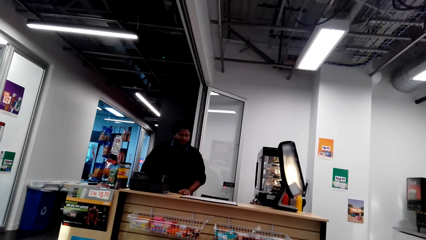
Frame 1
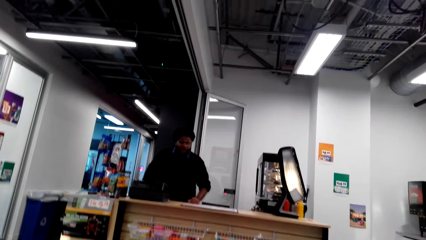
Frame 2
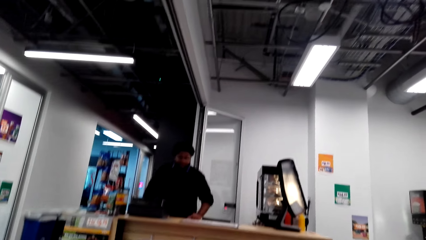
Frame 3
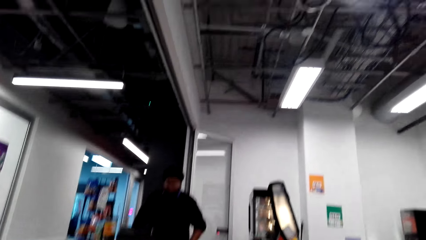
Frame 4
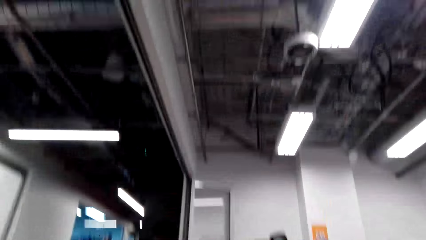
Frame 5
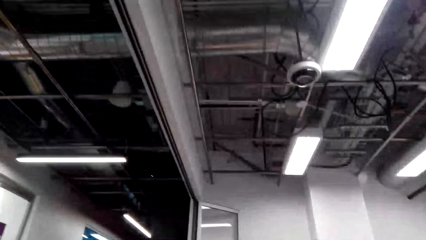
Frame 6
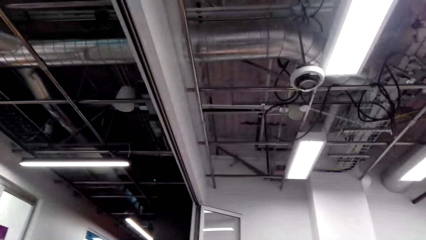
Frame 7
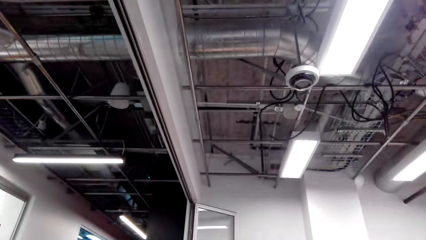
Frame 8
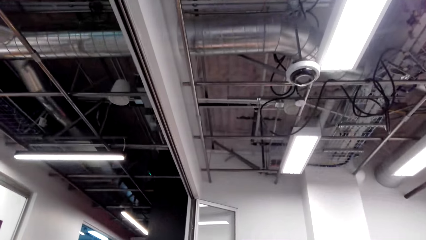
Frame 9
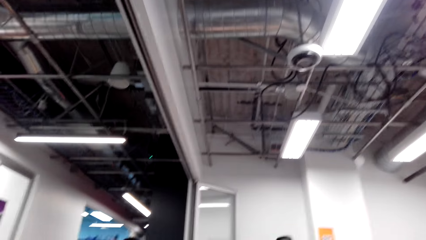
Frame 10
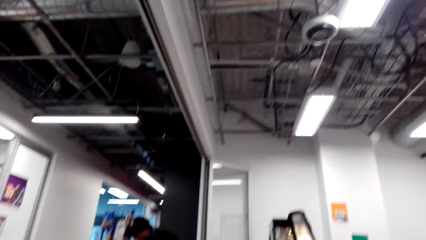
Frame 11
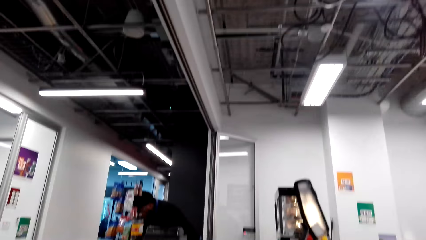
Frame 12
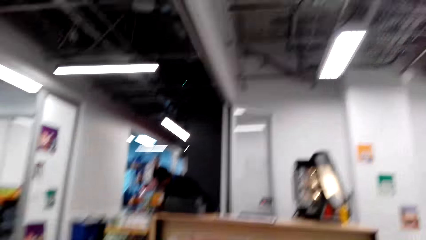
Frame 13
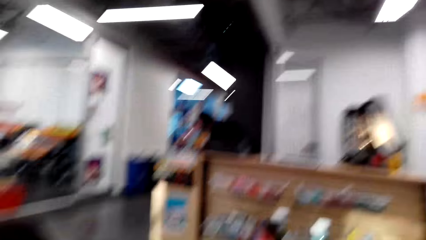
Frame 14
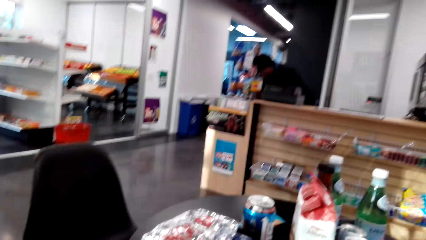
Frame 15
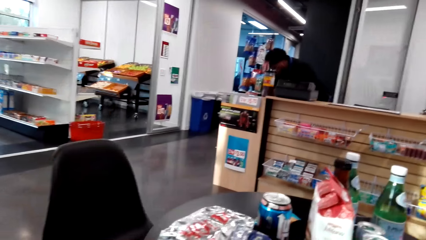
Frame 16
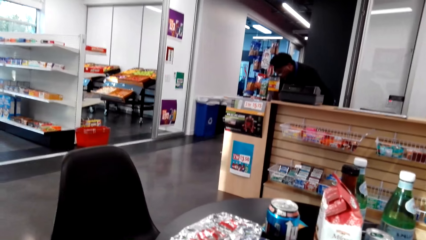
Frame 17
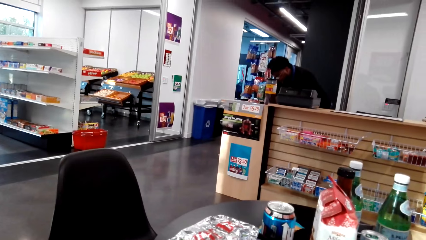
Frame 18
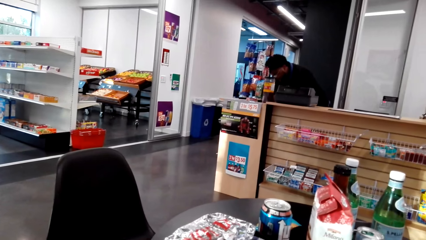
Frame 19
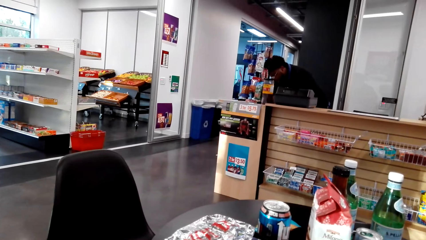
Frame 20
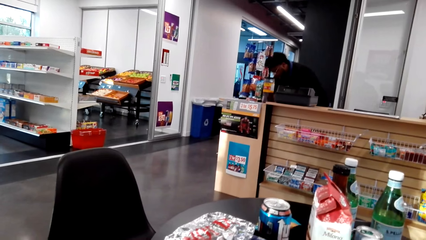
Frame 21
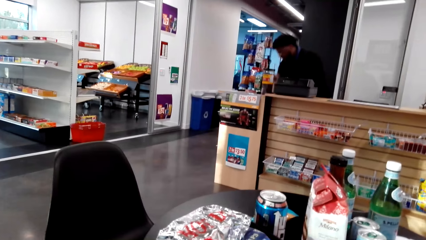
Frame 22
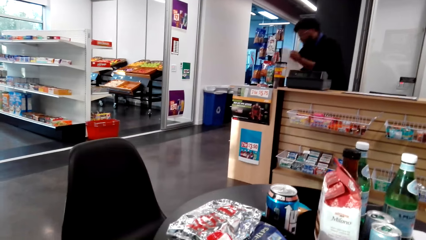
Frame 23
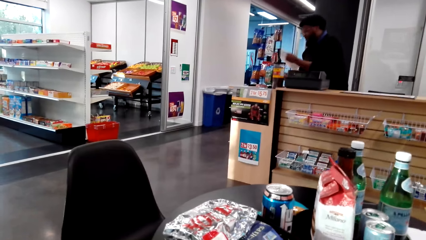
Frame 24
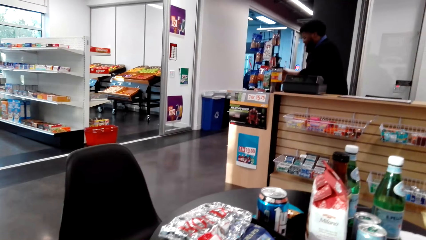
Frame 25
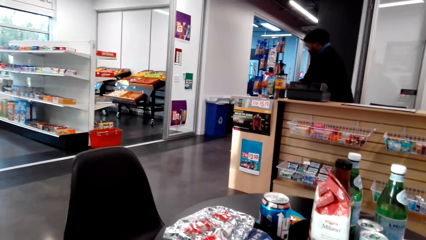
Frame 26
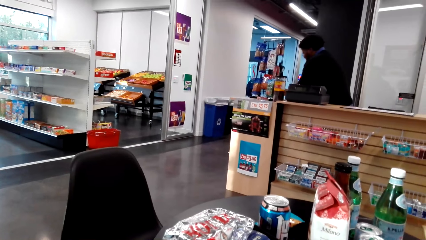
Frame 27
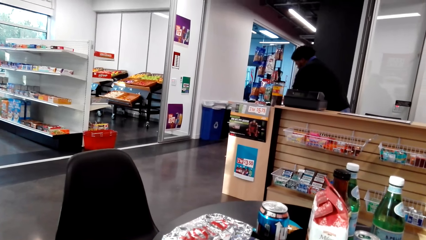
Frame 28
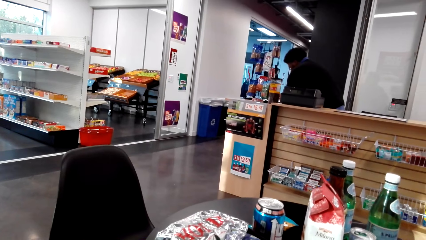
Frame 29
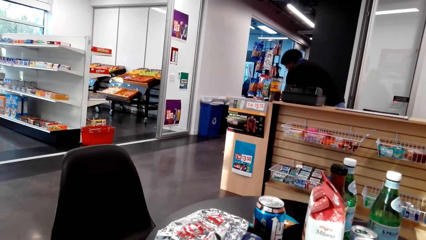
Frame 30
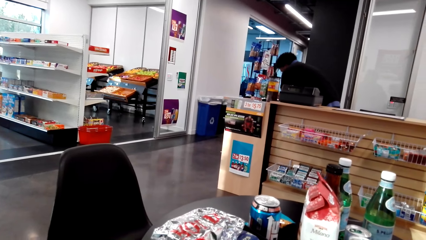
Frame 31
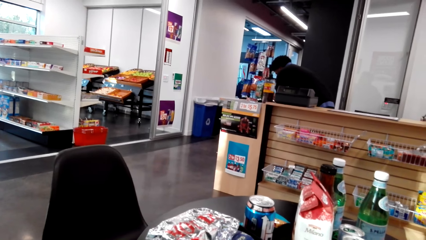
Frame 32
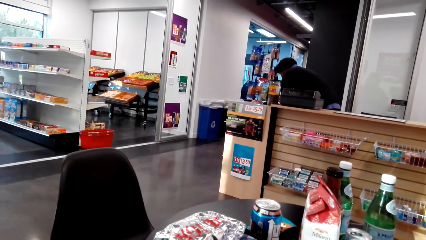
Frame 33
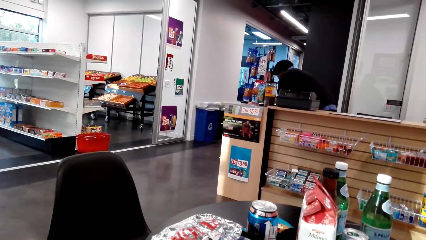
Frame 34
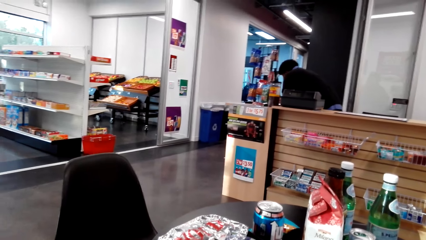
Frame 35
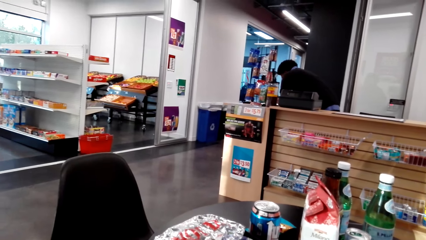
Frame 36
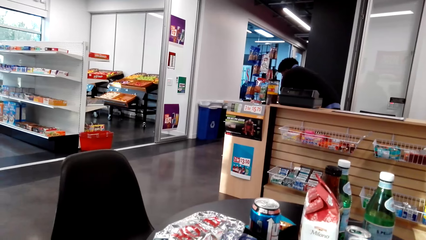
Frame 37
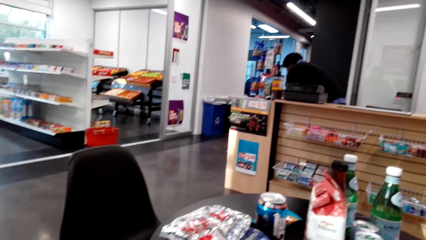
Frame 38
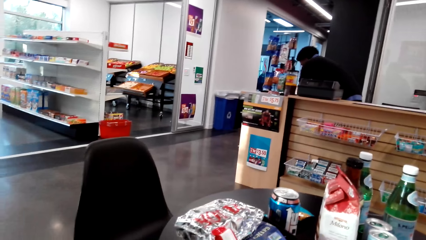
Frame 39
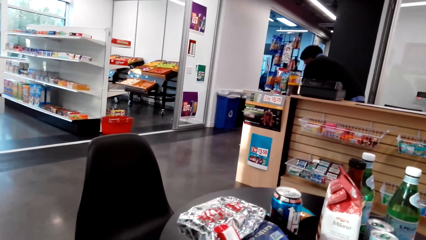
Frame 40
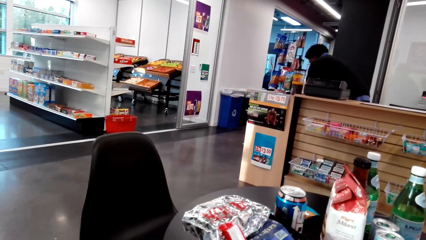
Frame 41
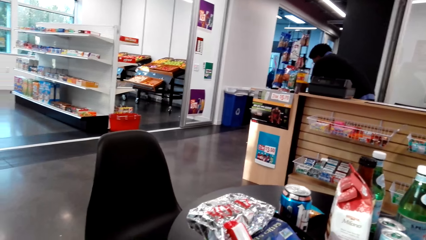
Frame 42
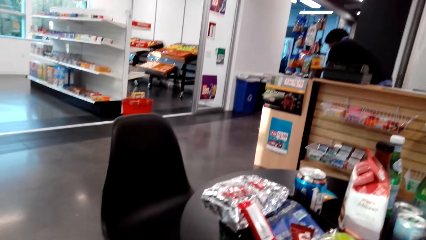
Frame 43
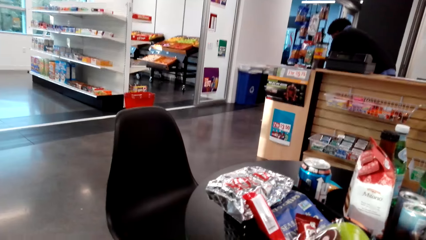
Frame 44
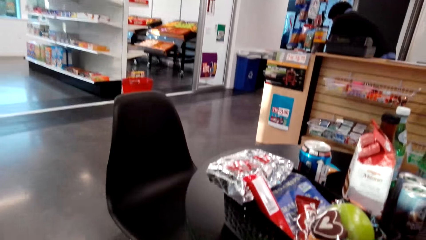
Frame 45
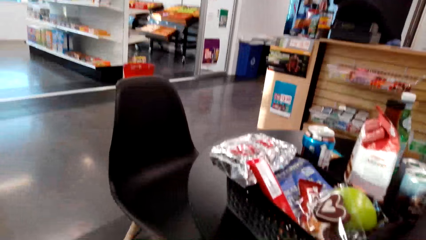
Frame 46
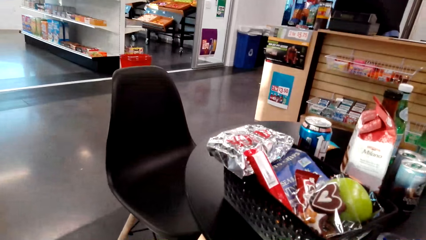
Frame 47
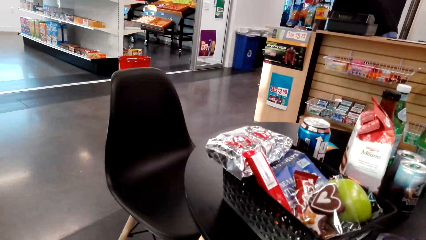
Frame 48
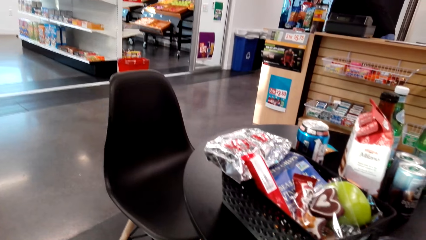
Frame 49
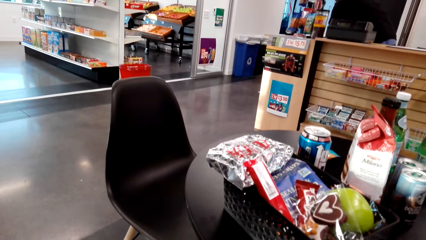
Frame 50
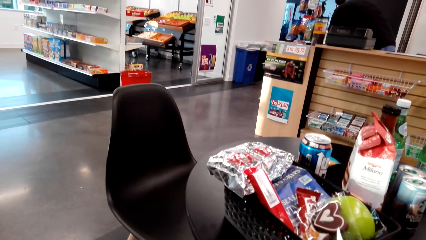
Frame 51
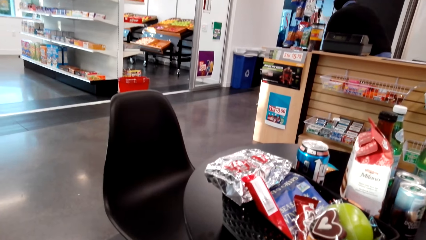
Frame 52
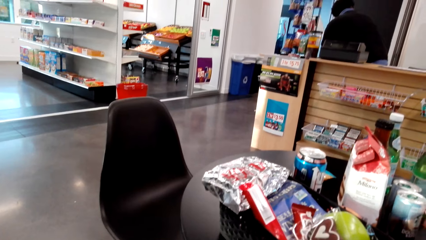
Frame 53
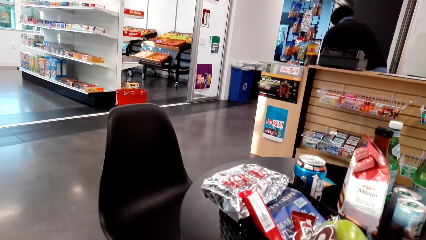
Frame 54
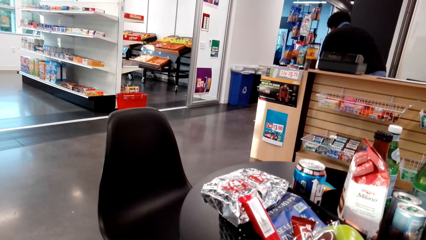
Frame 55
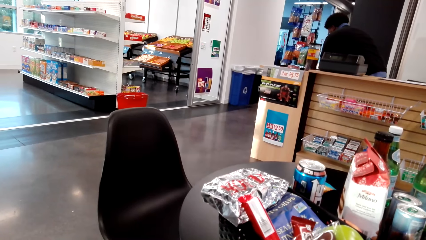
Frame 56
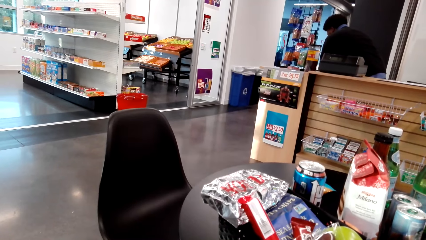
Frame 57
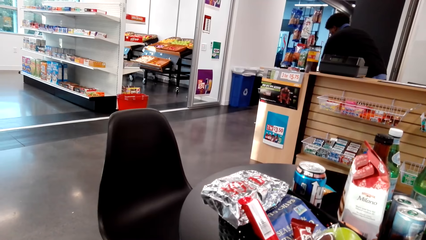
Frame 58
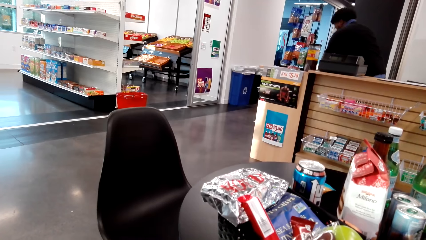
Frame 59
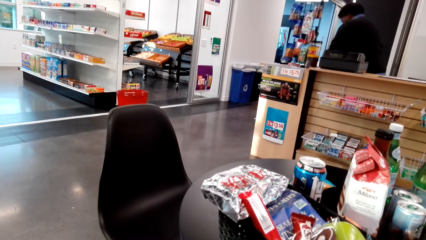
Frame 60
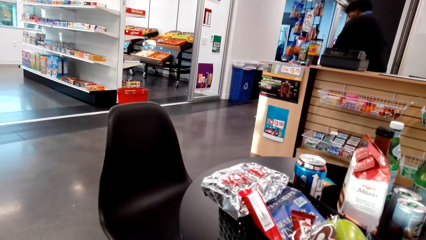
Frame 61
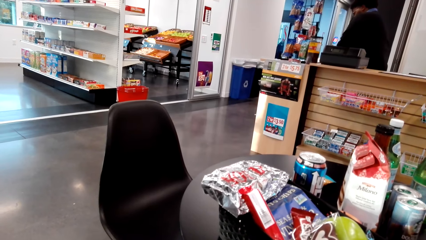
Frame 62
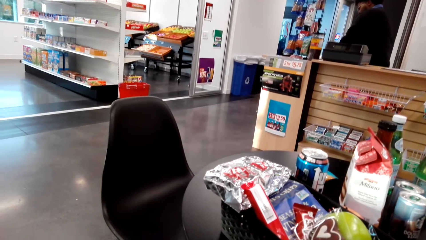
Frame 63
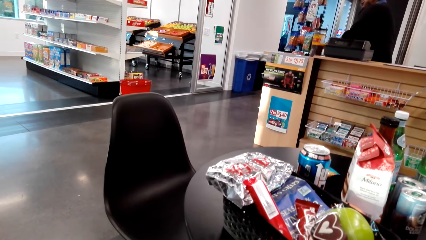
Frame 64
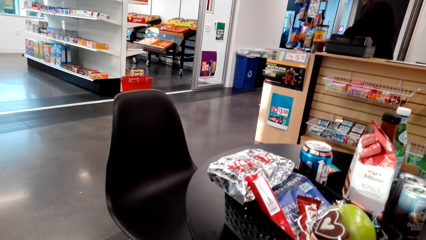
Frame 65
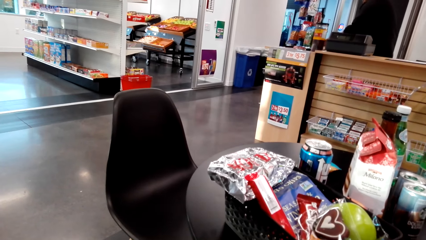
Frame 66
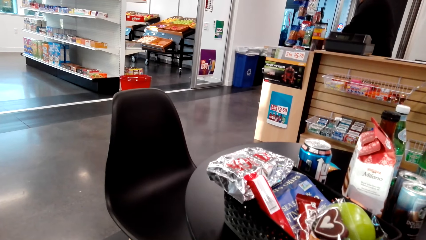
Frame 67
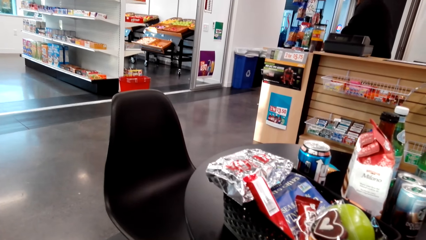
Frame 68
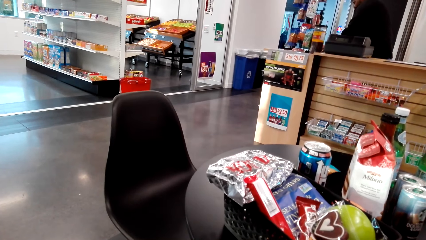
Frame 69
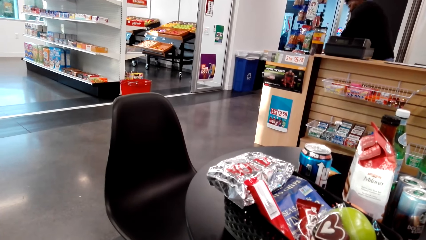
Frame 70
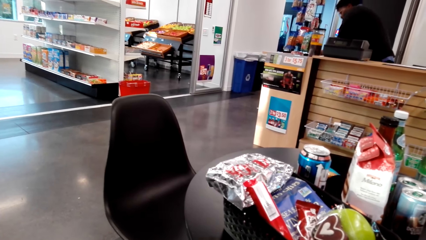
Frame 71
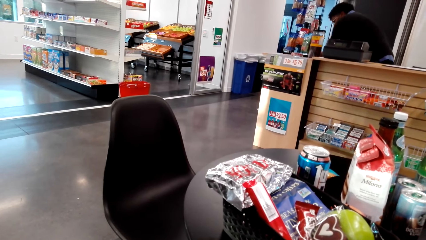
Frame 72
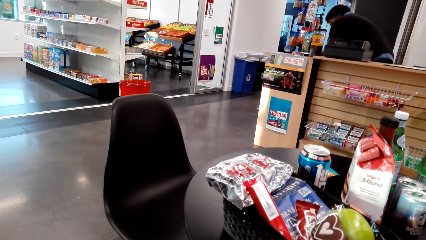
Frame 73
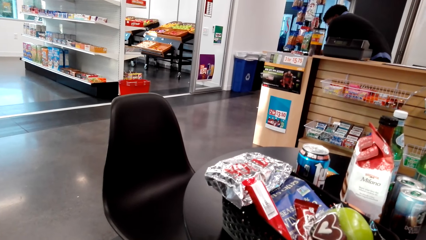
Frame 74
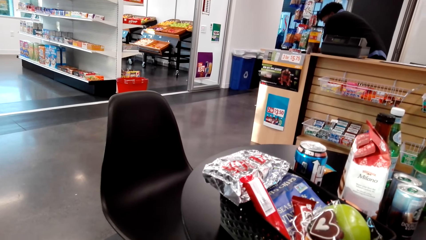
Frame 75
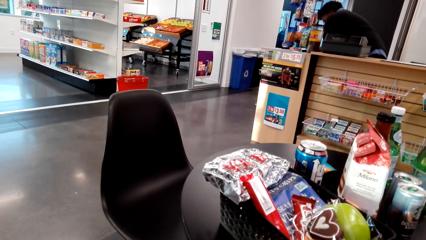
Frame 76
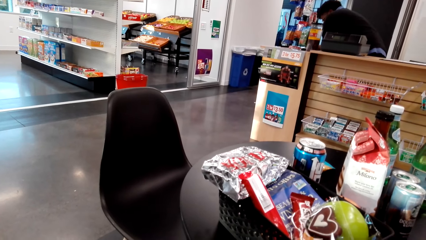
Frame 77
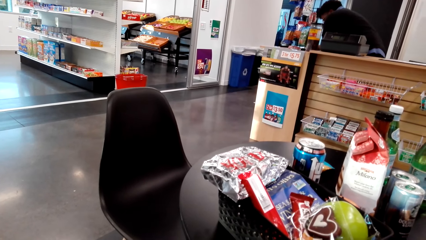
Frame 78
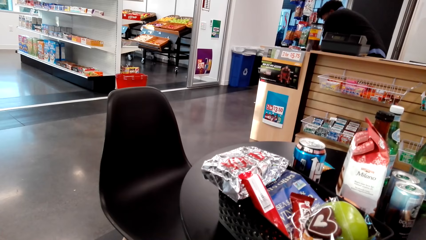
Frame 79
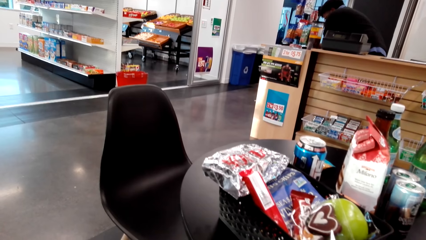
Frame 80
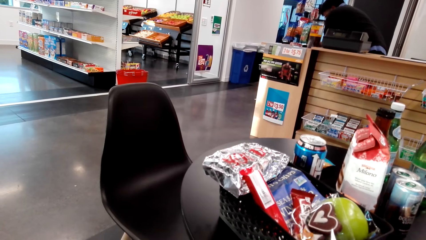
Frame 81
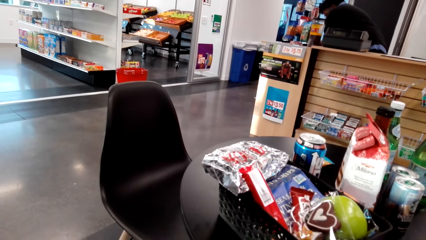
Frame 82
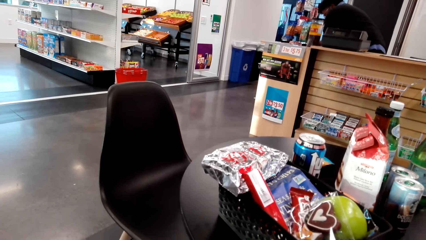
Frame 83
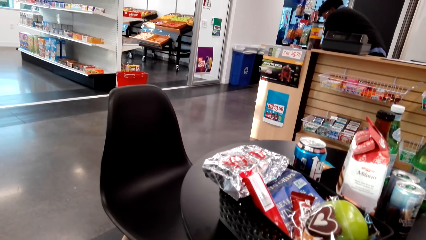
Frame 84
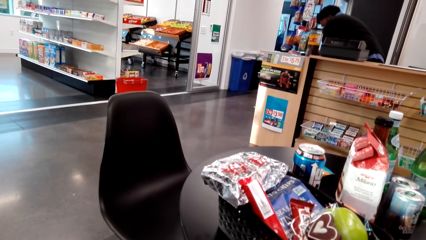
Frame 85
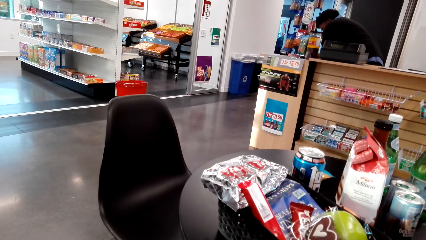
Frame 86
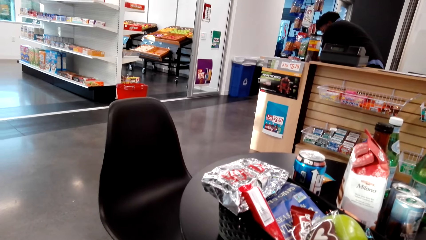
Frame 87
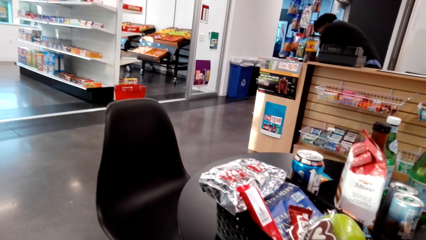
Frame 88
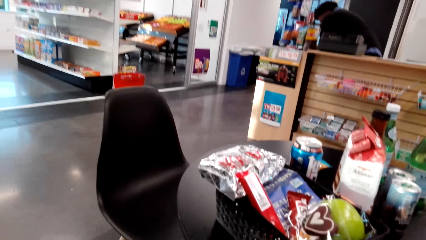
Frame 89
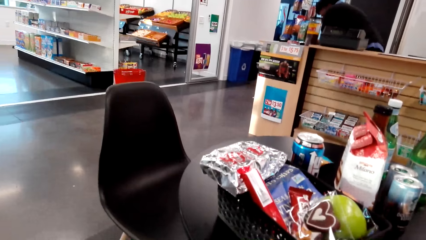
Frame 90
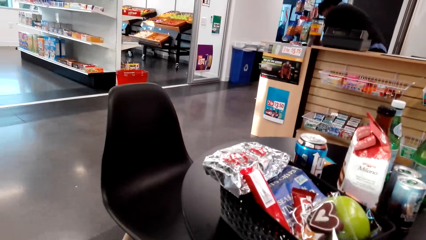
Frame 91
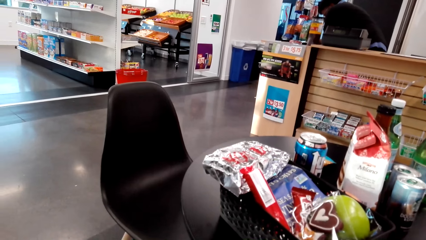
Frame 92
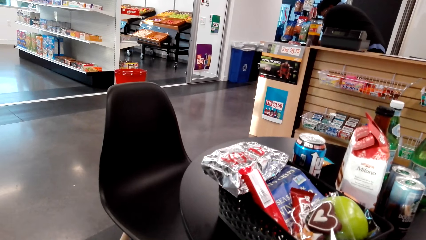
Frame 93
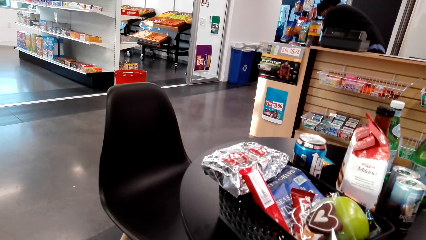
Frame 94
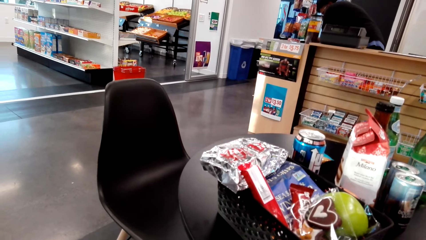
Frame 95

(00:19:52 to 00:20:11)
A man puts a hand on a counter. The camera wearer looks at the roof. They look on. The man holds a paper. The camera wearer stares at the table.
